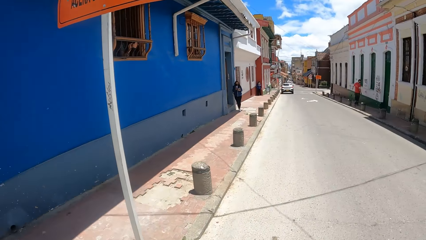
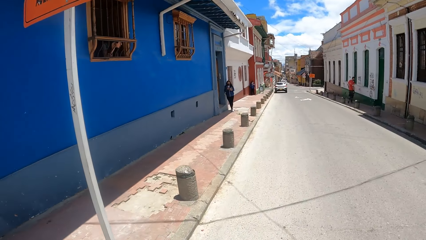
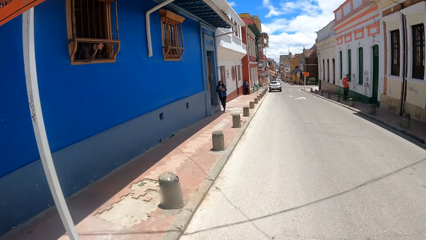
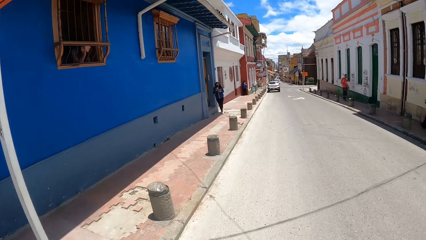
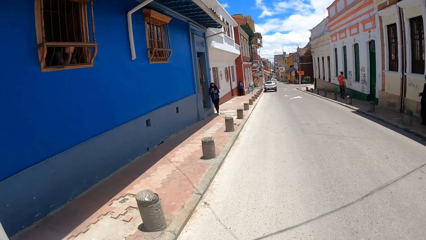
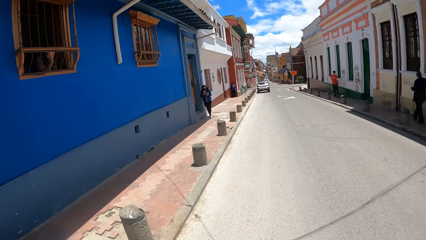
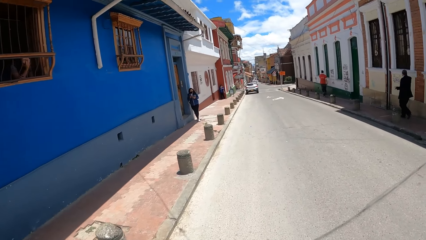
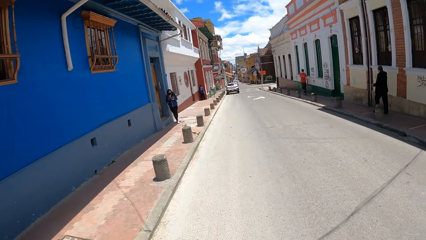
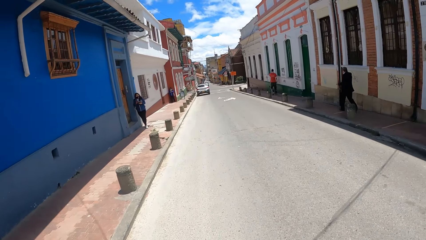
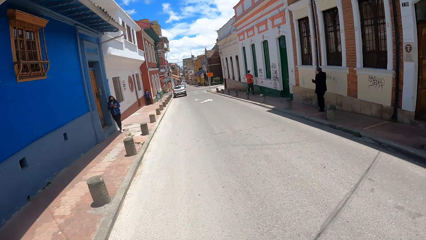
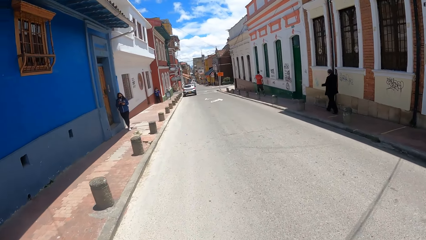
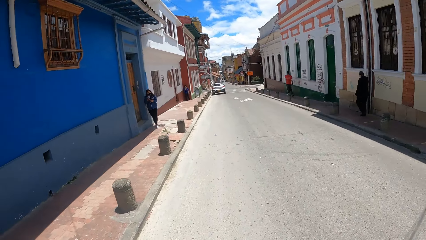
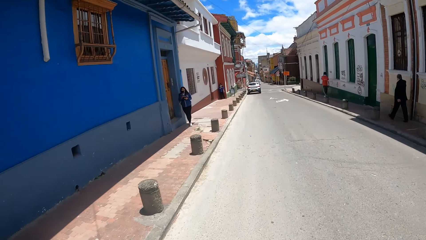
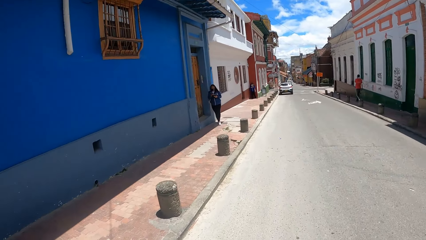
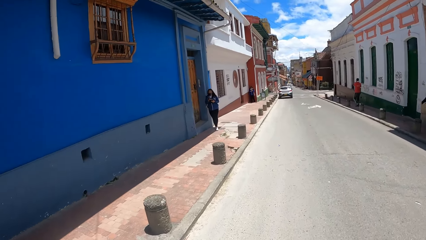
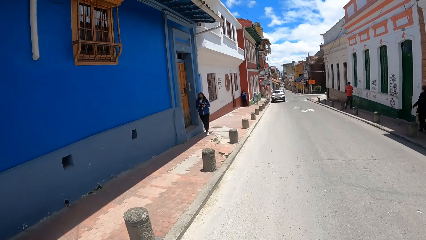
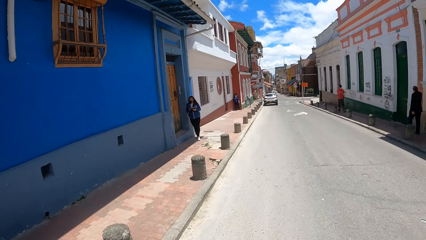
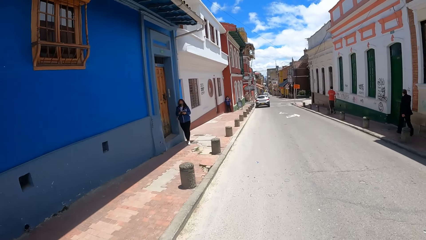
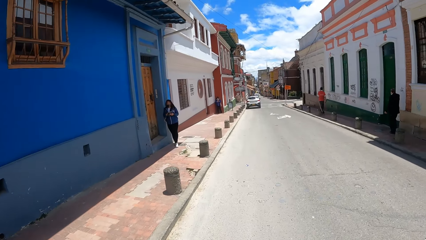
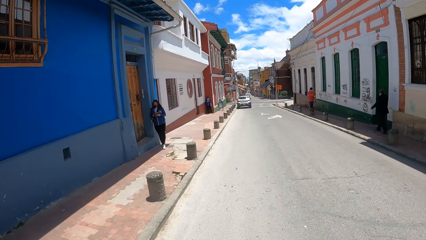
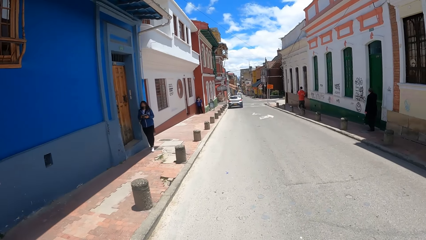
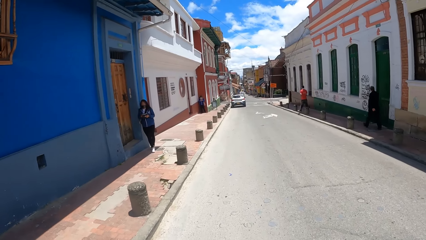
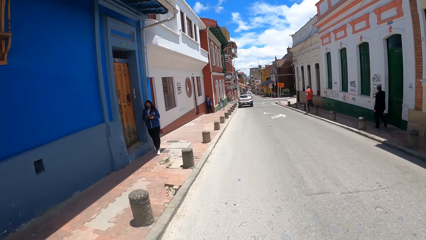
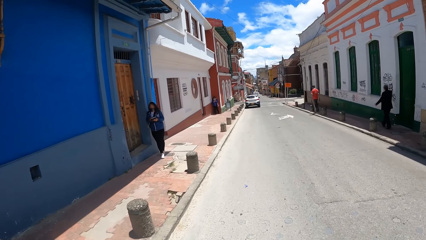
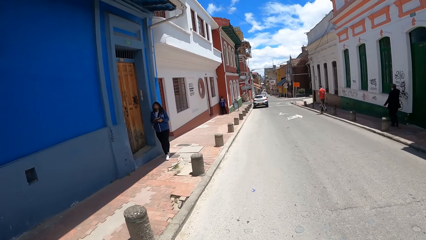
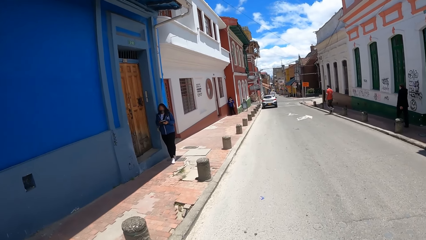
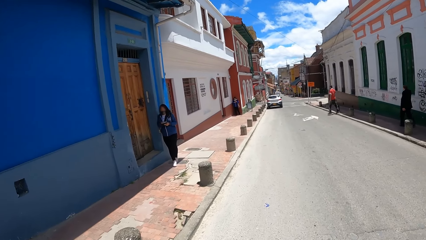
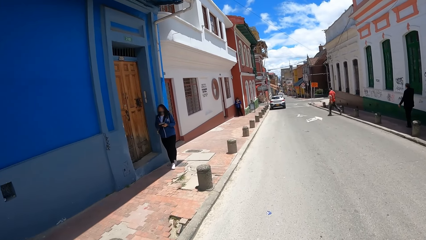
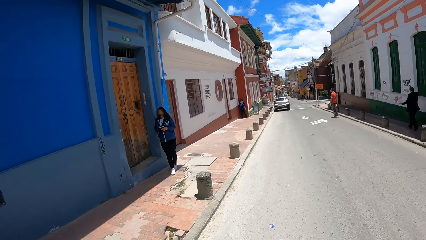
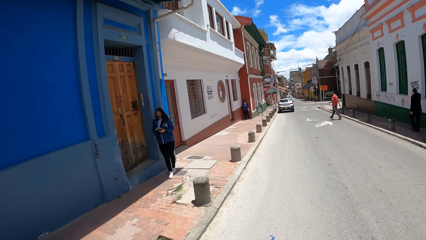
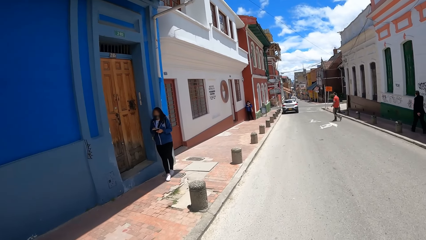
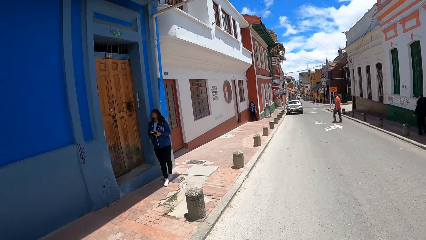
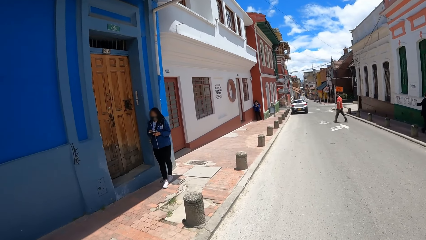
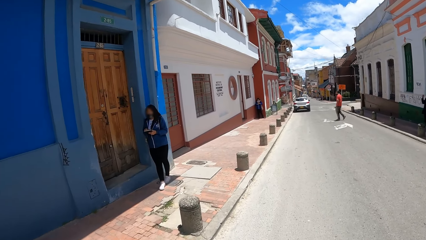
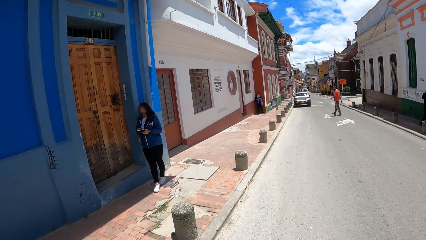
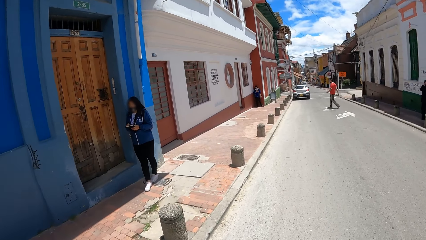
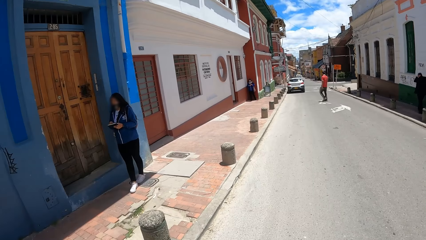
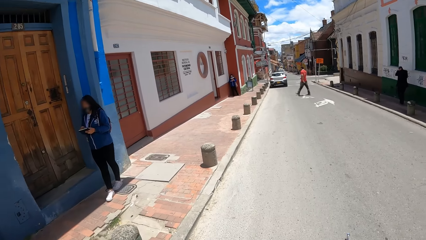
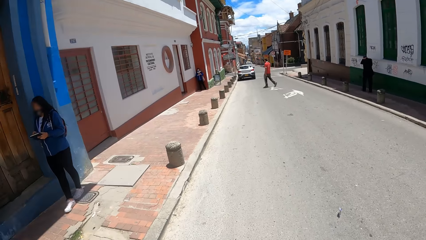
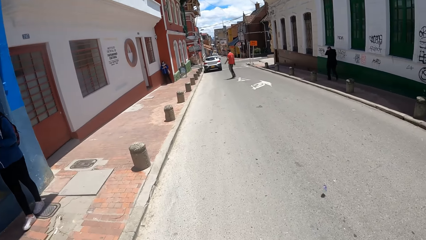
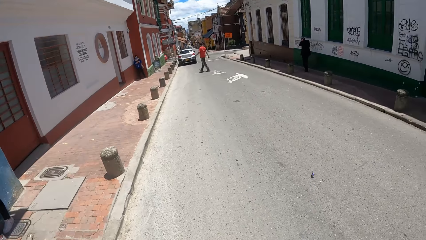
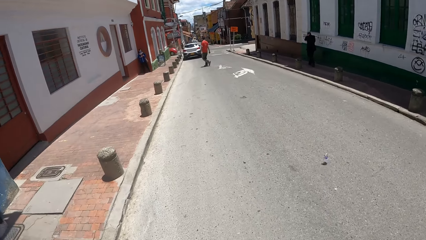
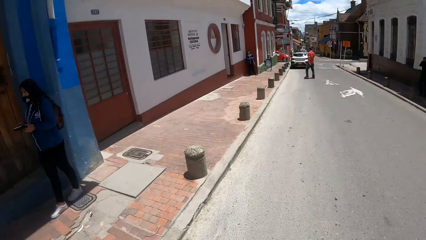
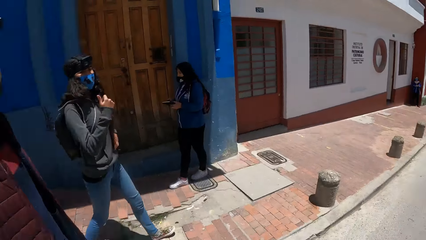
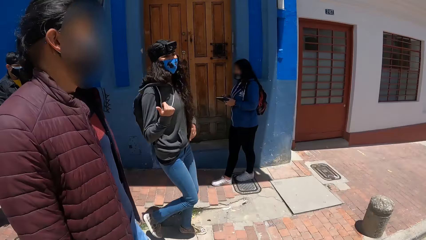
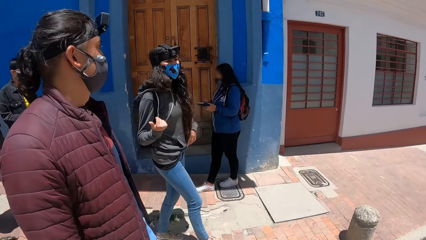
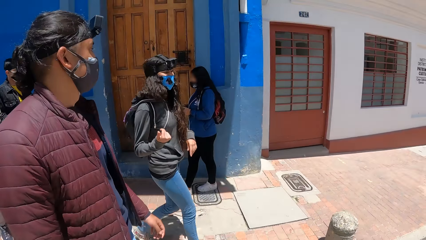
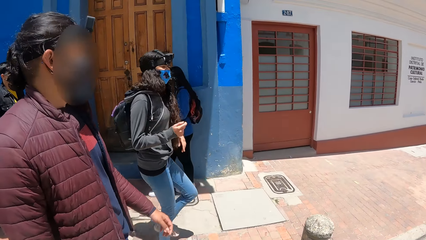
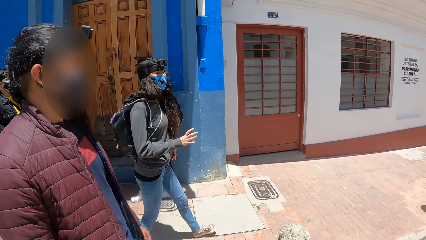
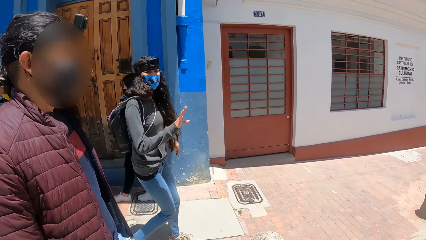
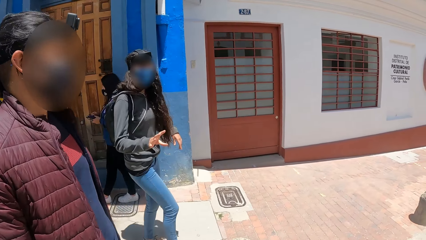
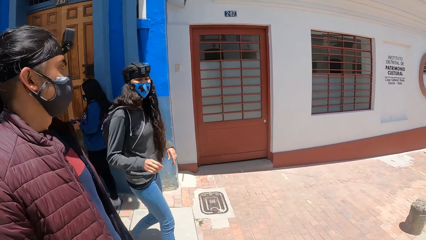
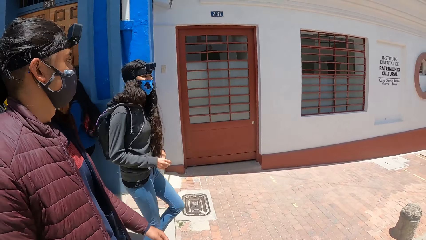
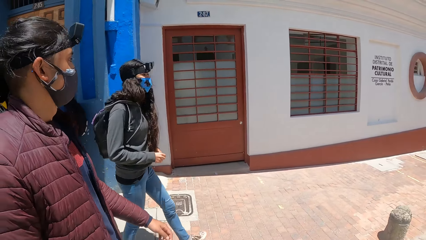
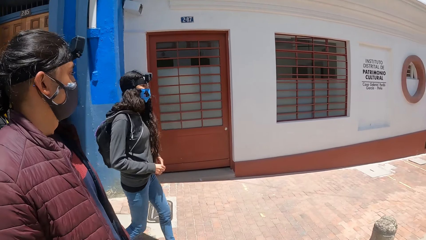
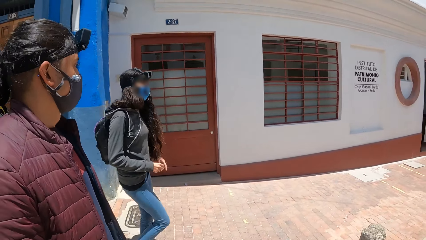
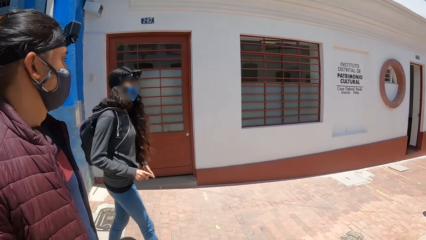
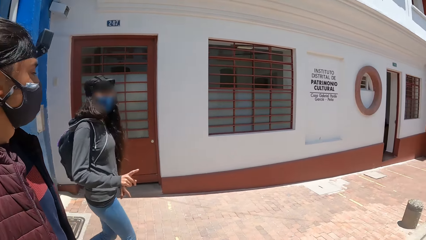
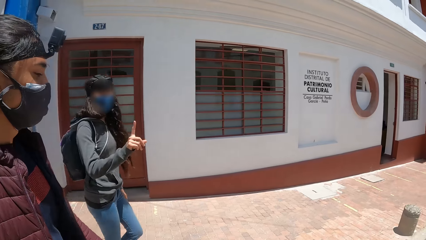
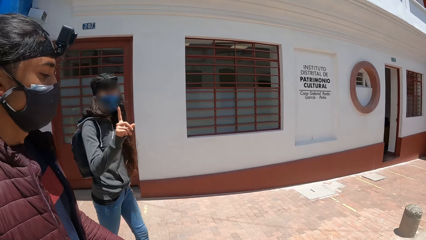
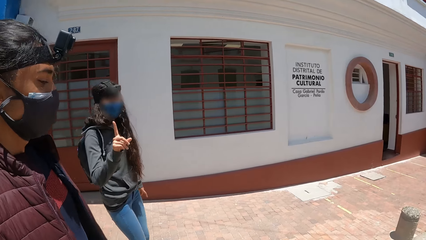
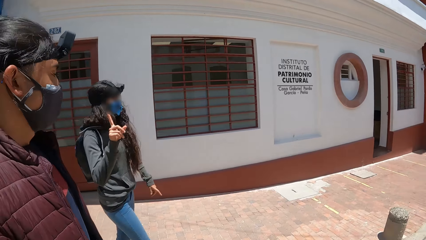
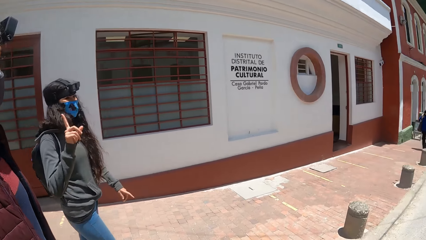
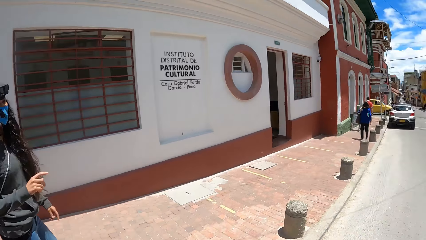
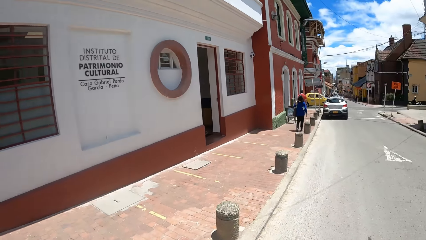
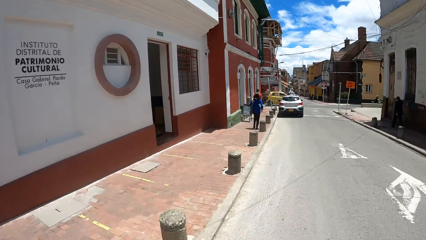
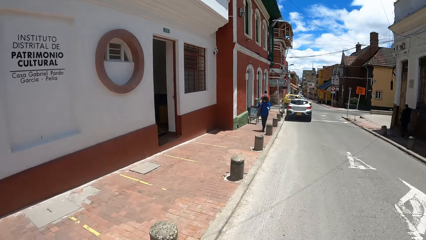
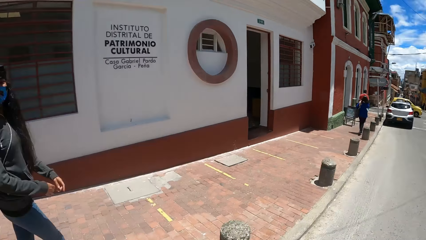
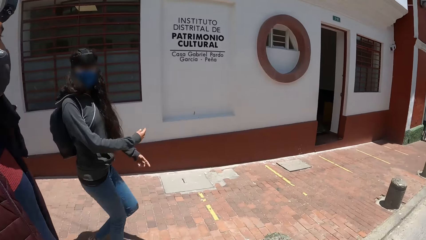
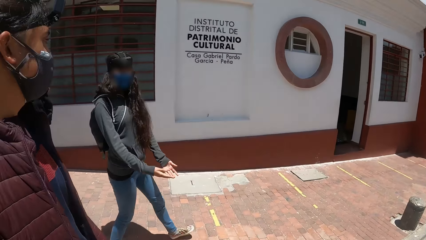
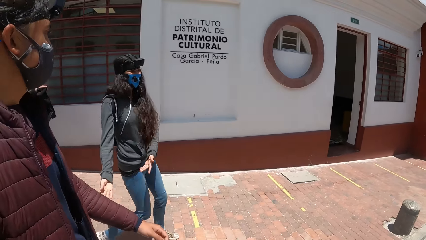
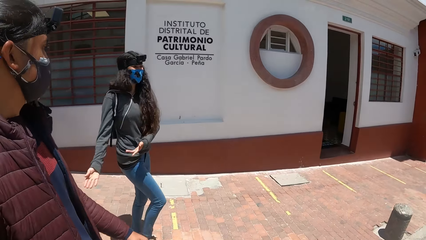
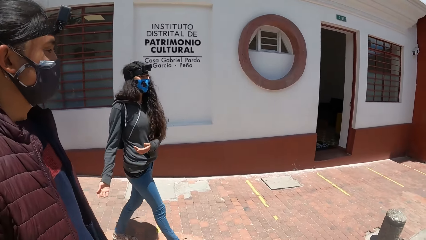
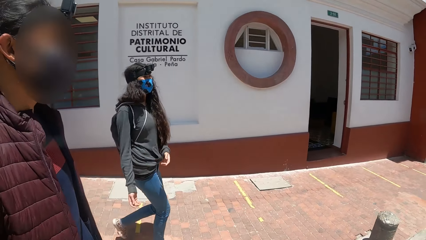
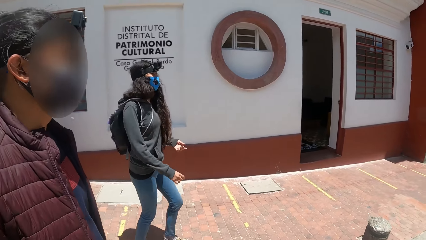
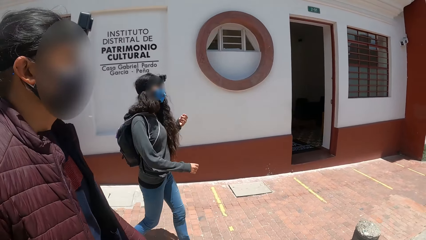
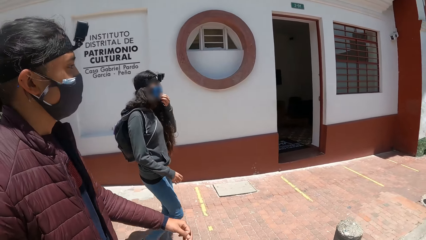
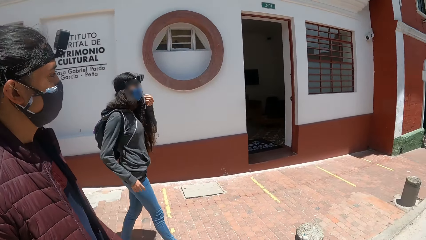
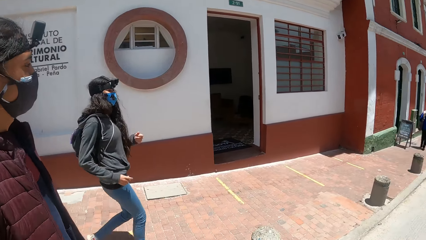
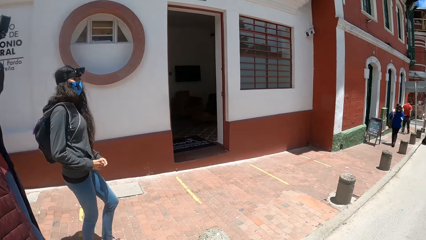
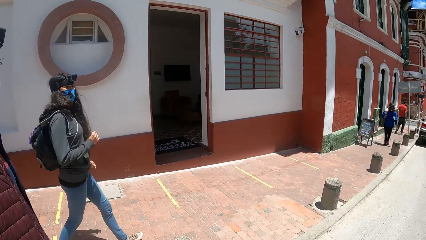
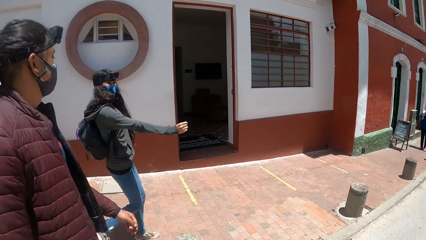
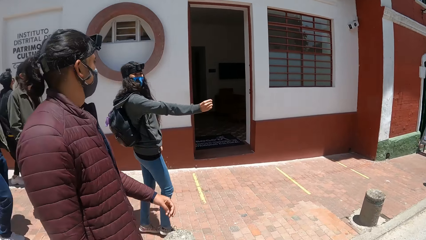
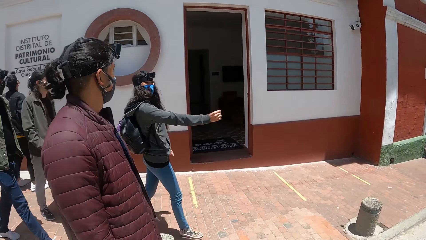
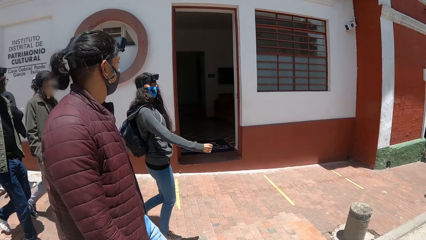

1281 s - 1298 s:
The camera wearer, a person and another person walk along the sidewalk. The camera wearer looks around. They stare at the two persons. The camera wearer and the two persons walk along the sidewalk. The camera wearer looks around. They stare at the two persons. The camera wearer and the two persons walk along the sidewalk.
